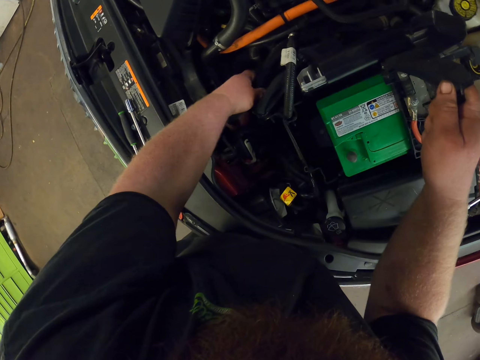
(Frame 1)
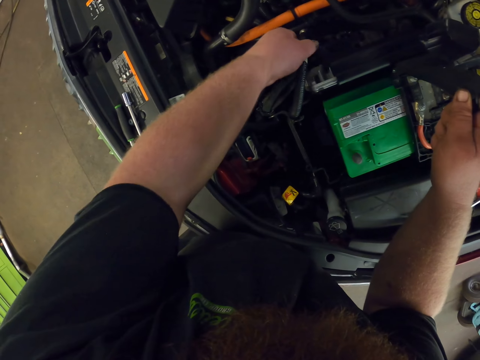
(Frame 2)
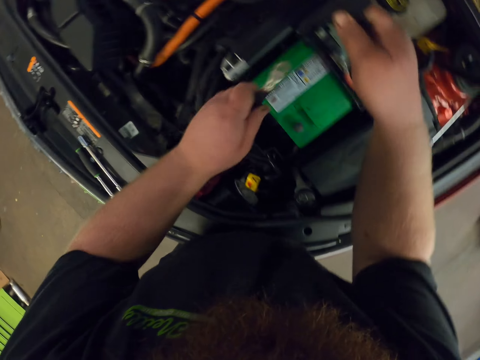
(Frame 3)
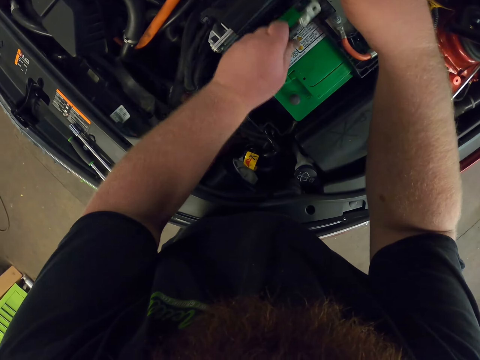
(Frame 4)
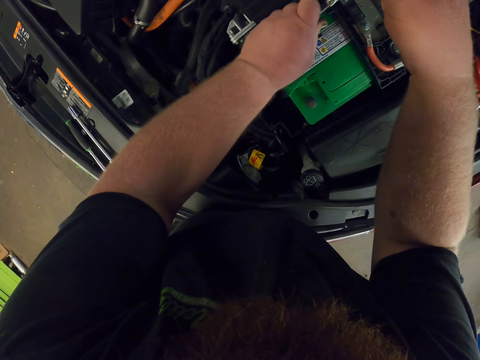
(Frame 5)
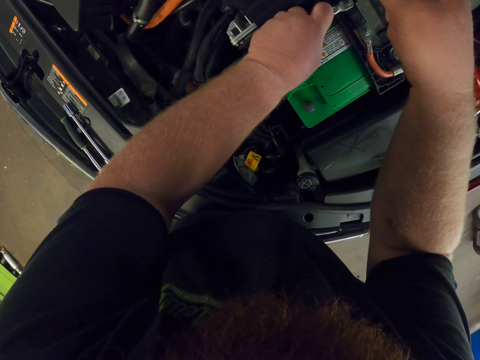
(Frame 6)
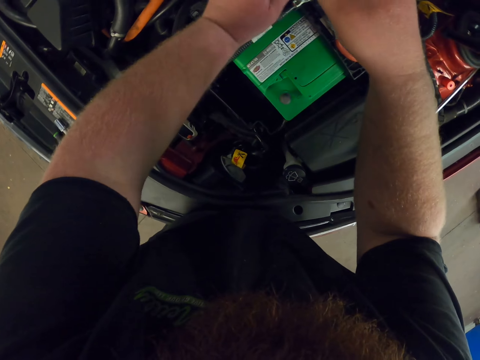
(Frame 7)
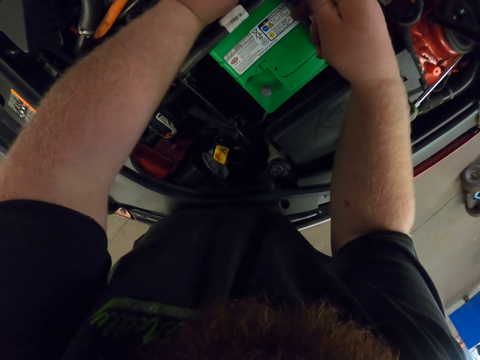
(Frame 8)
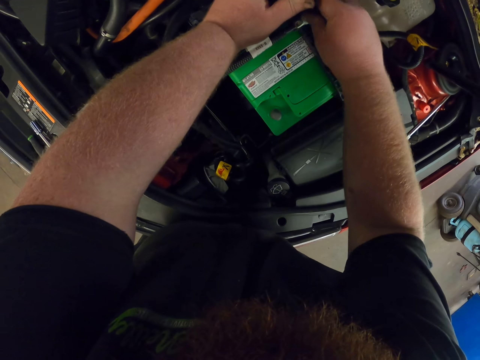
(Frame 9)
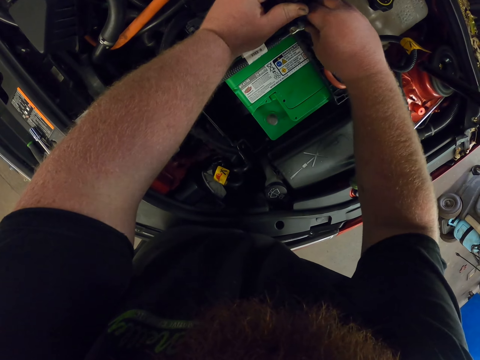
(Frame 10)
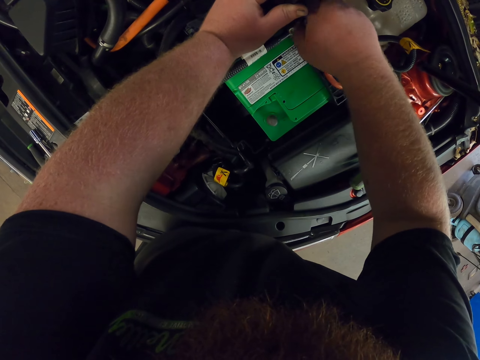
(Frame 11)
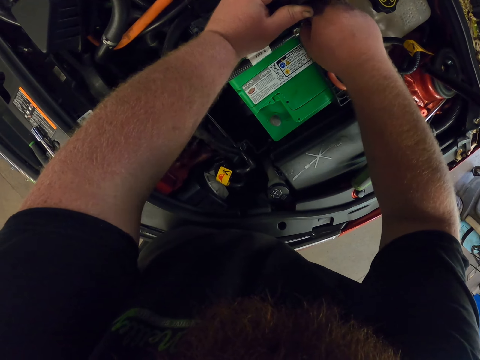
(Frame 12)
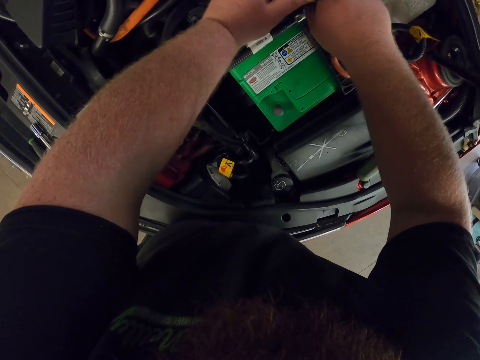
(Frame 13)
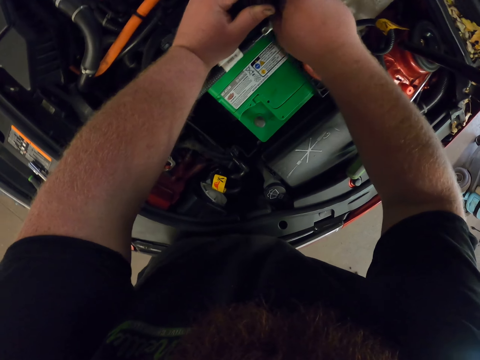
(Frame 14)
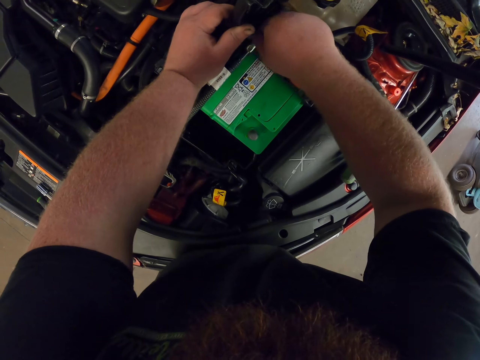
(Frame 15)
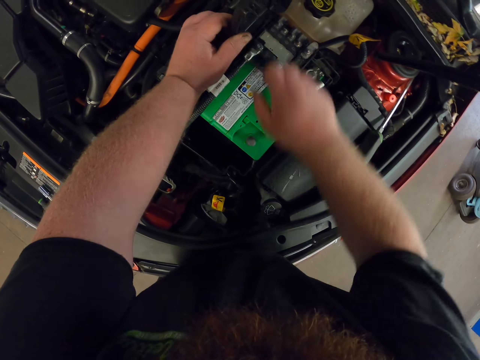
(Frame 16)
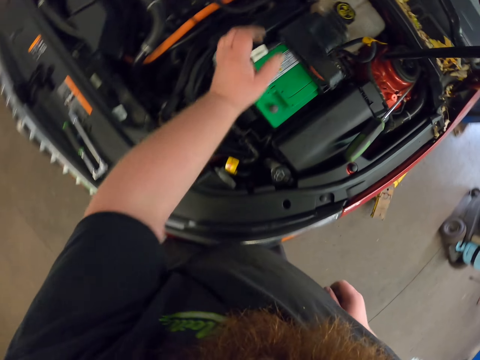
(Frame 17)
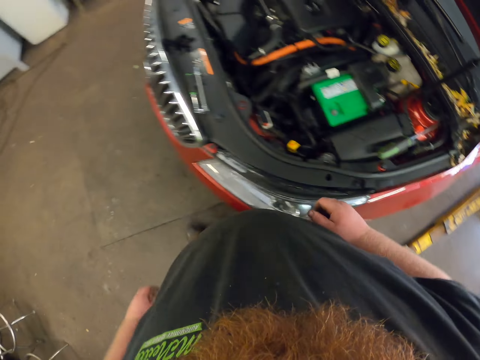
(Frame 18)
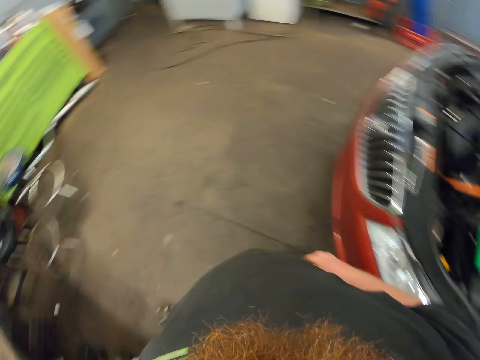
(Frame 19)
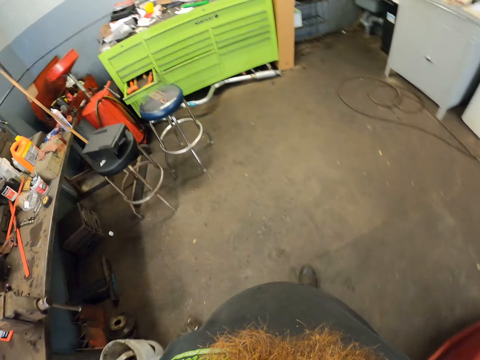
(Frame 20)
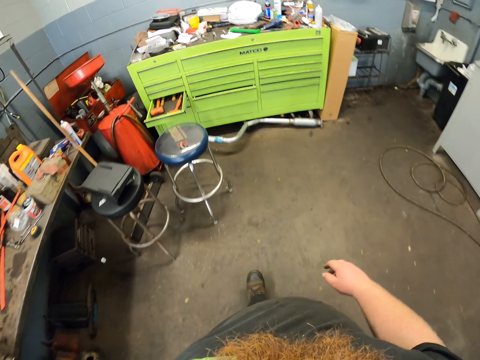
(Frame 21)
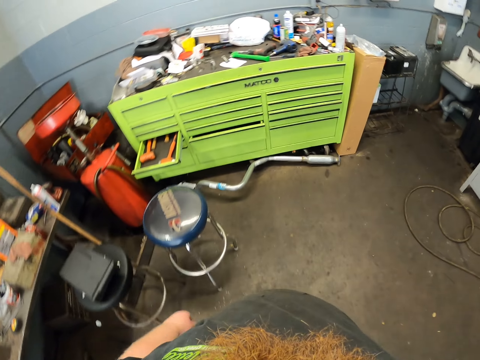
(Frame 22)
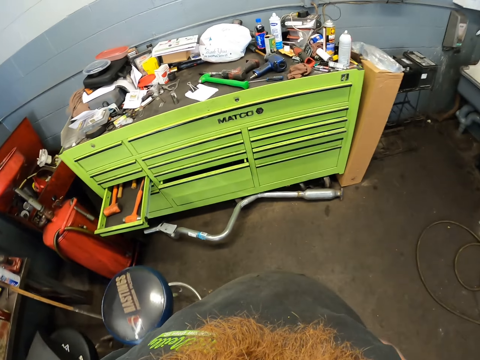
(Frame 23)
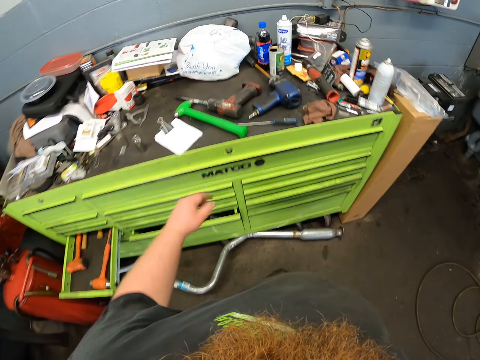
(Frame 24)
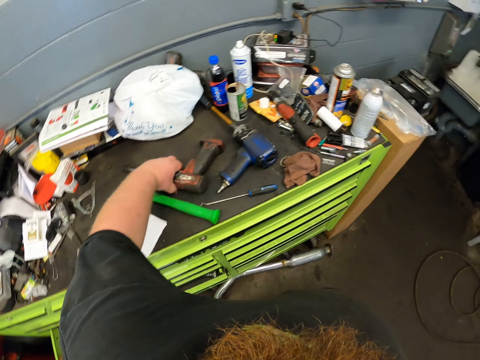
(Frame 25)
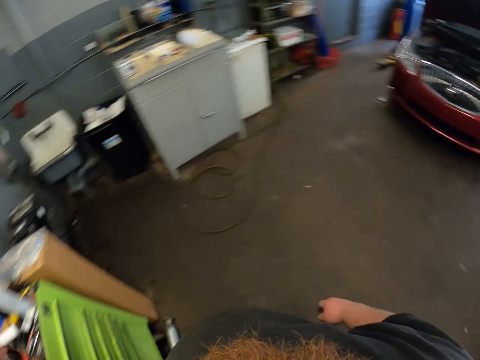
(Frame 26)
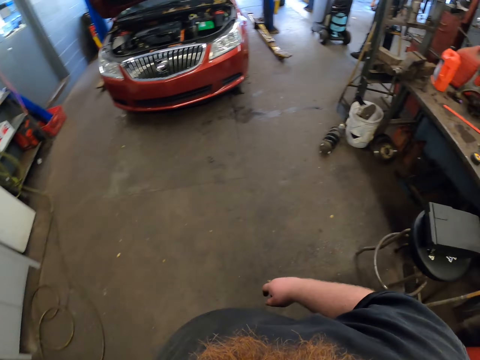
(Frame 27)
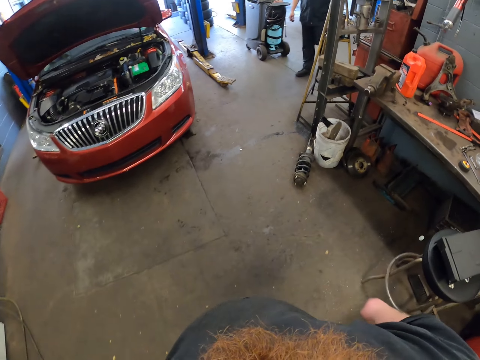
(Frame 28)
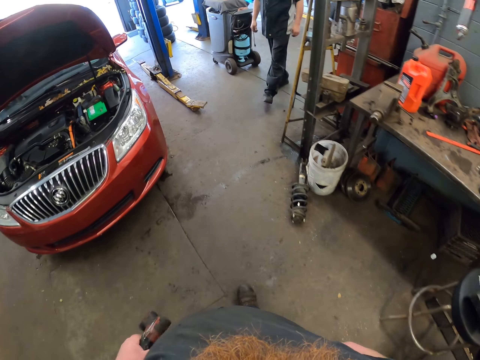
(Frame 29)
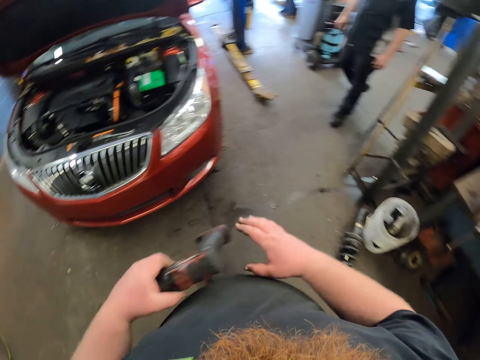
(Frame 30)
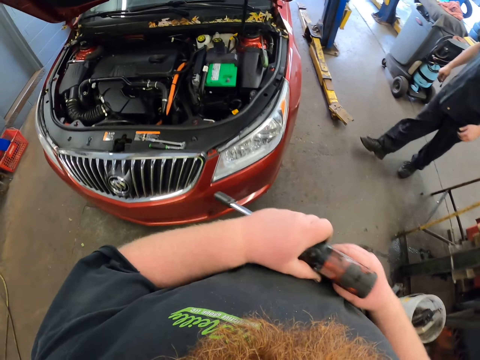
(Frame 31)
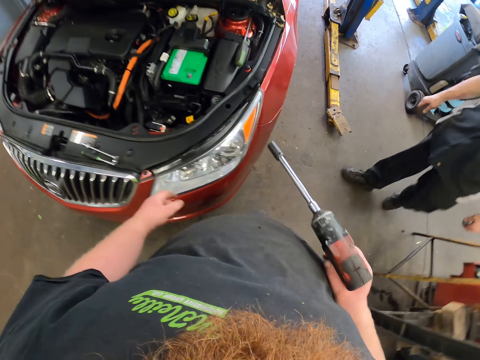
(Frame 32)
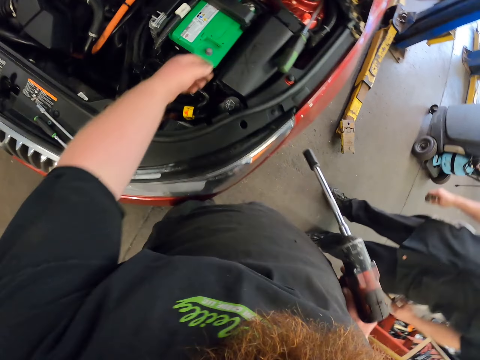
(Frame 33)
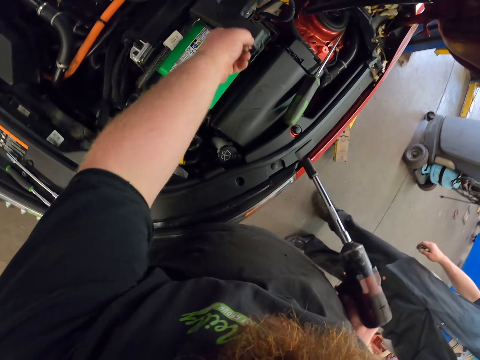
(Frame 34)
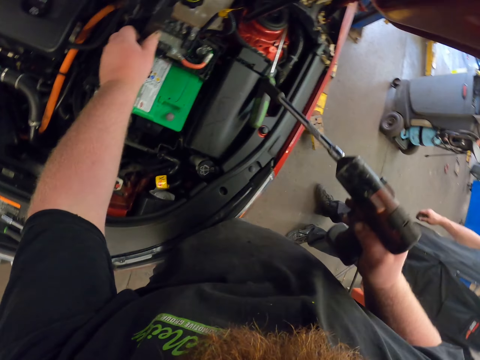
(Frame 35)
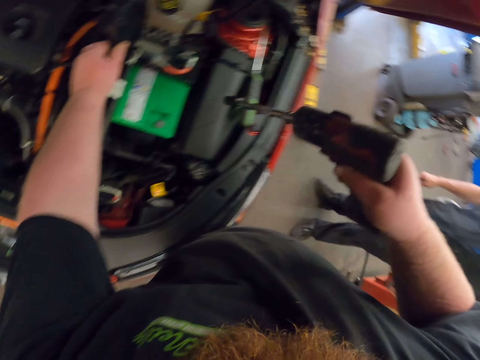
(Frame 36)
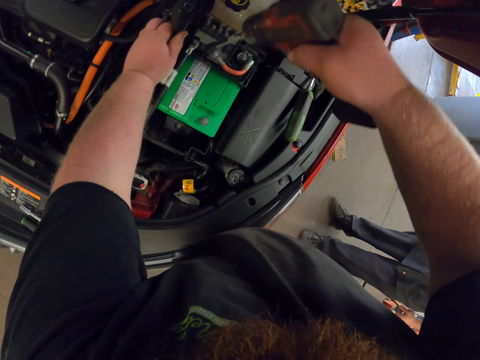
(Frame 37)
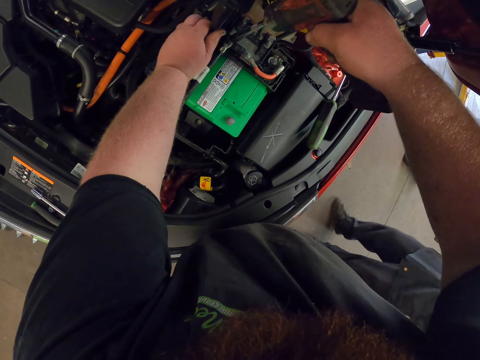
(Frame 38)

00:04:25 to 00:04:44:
The camera wearer pulls a wire to the battery. They connect the cable. They screw the battery with a knob. They close the battery. They walk in the garage. They pick up an electric screwdriver on the tool table. A person walks to the car. The camera wearer walks in the room. They drill.

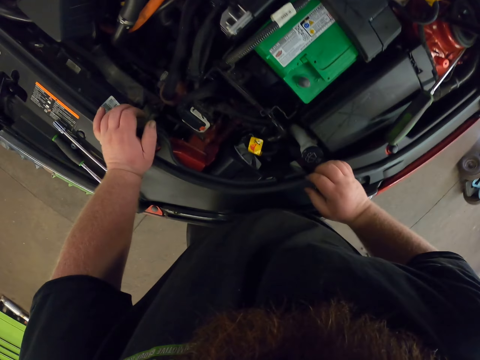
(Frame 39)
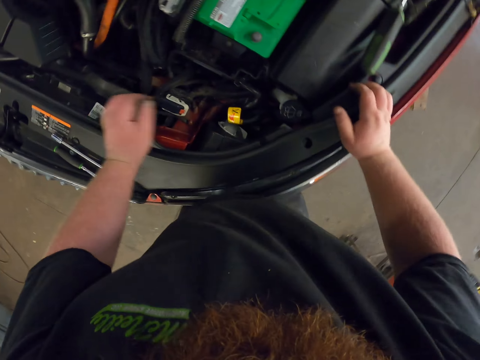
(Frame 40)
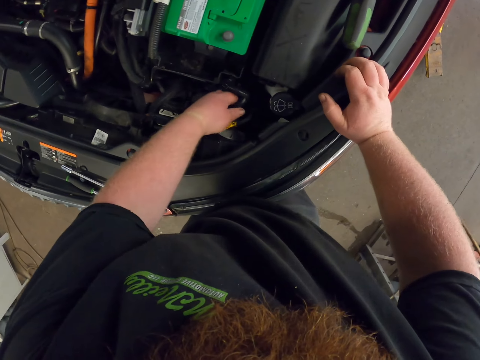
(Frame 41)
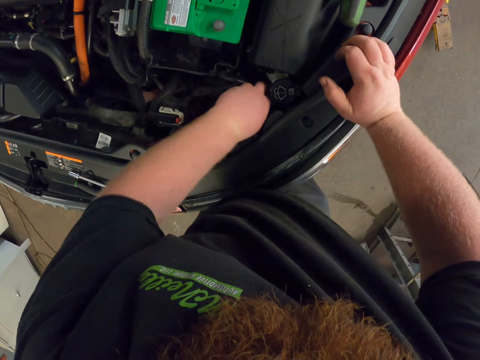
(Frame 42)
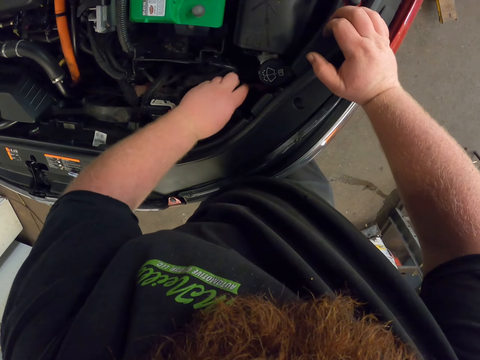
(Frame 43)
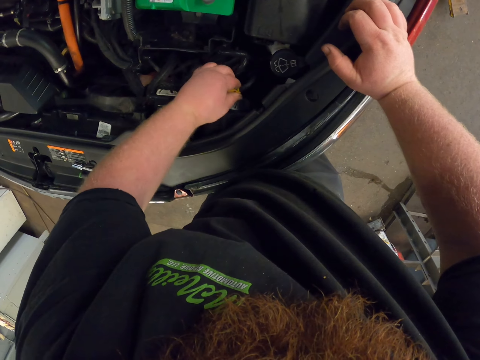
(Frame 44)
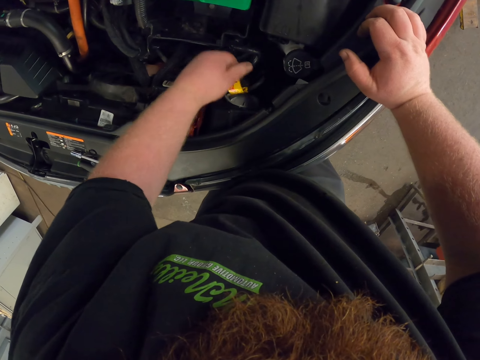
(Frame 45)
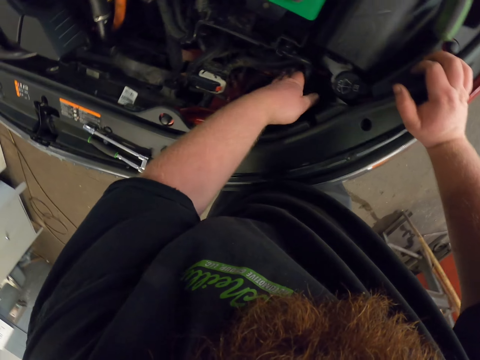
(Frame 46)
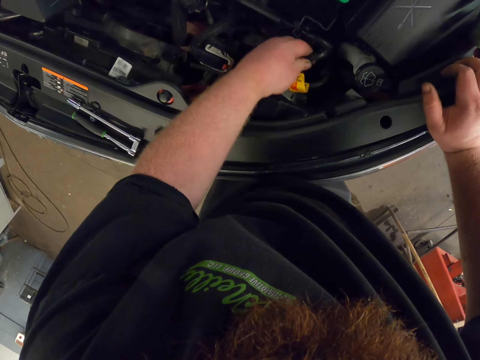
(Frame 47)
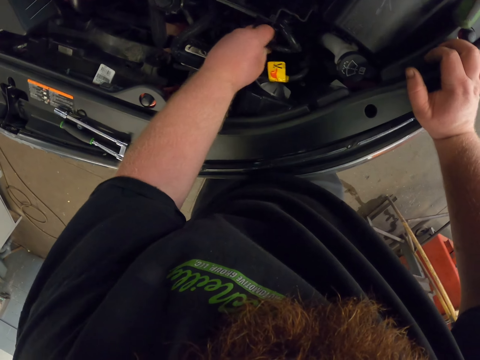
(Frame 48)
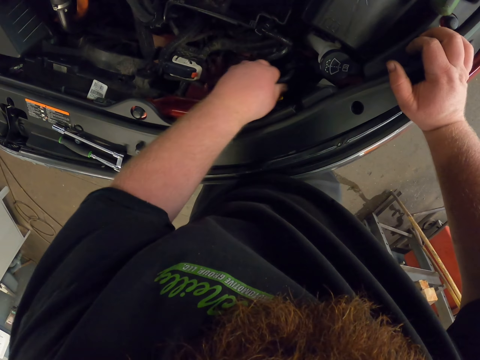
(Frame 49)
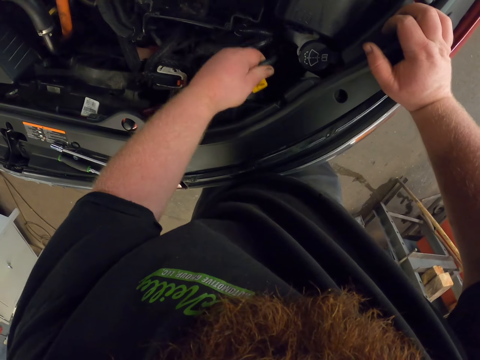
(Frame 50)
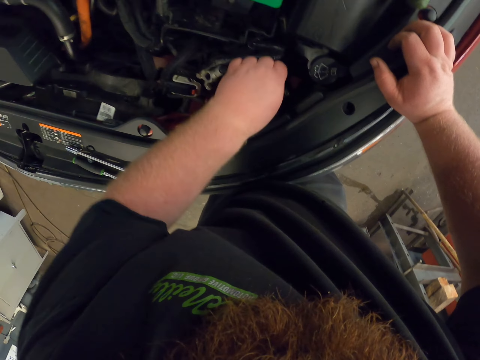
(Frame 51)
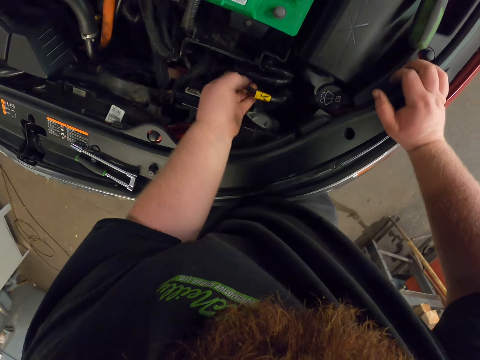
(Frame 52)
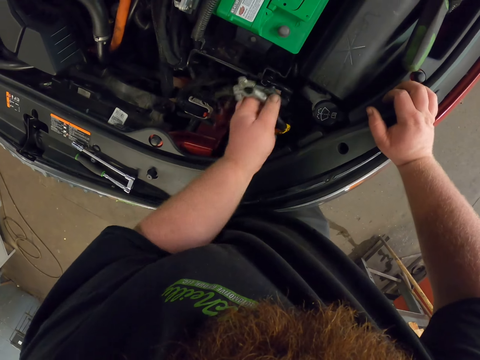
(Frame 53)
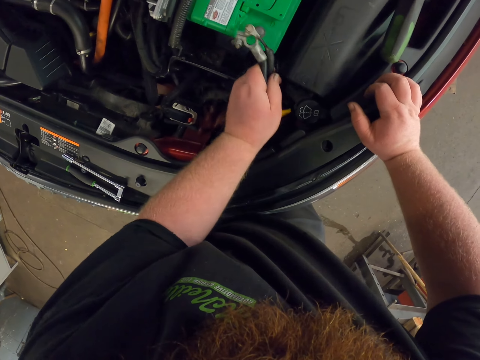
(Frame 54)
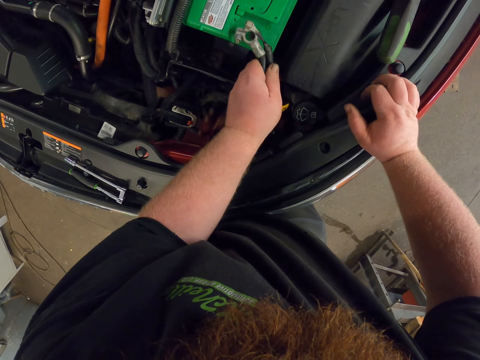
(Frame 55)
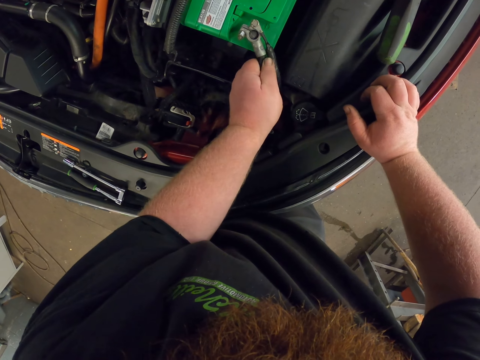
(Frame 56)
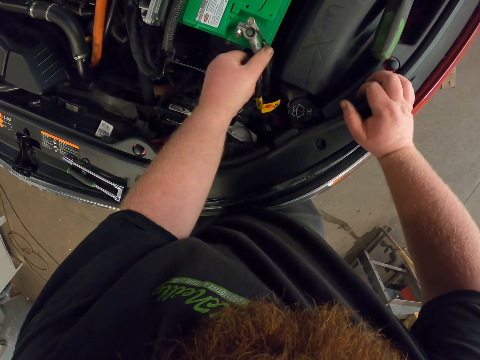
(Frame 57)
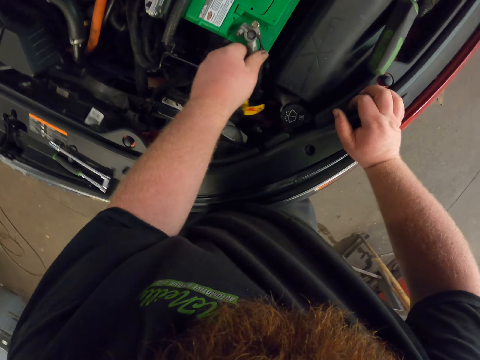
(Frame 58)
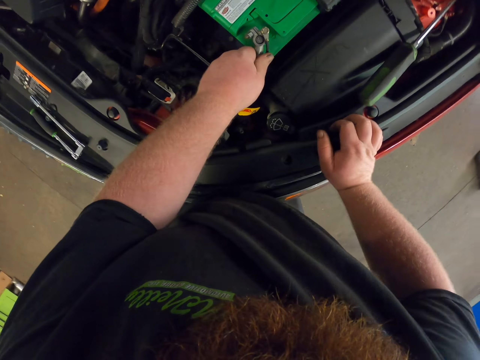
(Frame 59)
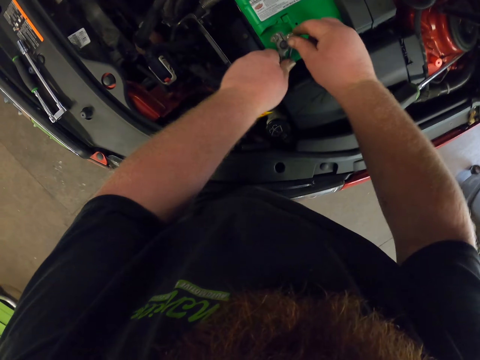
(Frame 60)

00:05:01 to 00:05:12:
The camera wearer moves around, pulls wires, and fixes something on the car engine. They fix wires on the battery.
